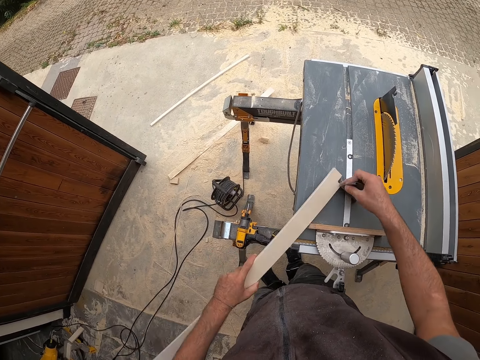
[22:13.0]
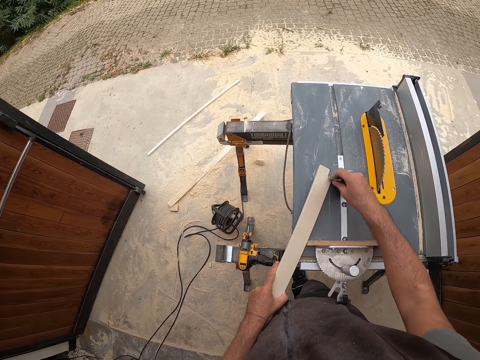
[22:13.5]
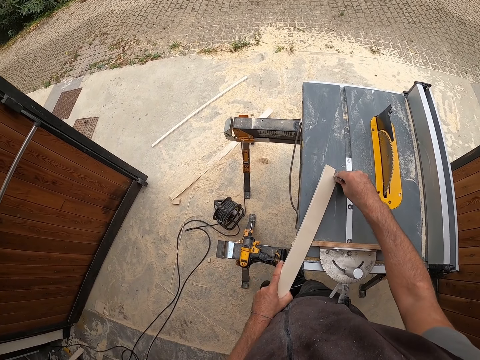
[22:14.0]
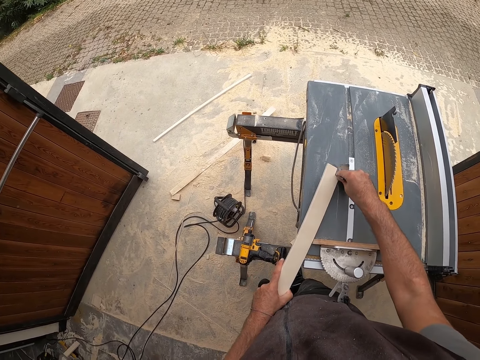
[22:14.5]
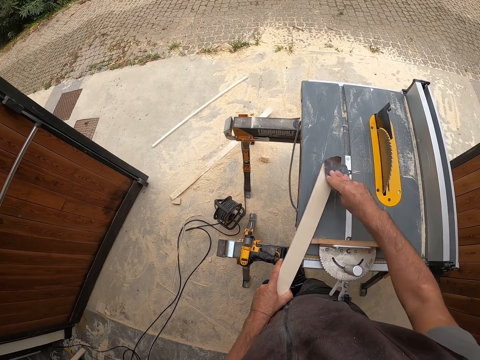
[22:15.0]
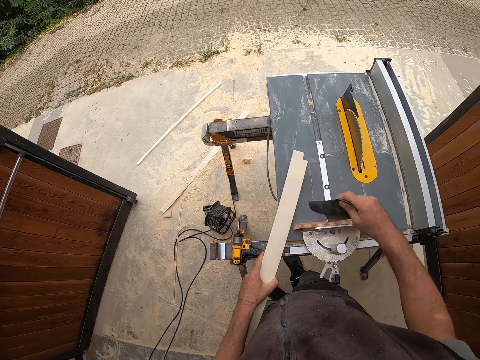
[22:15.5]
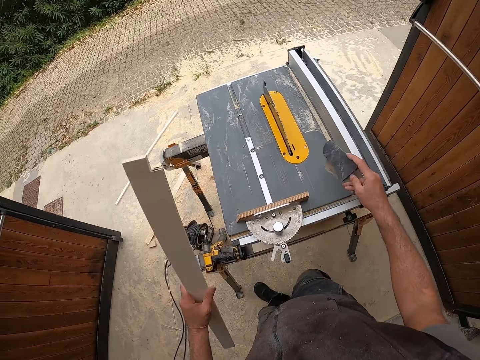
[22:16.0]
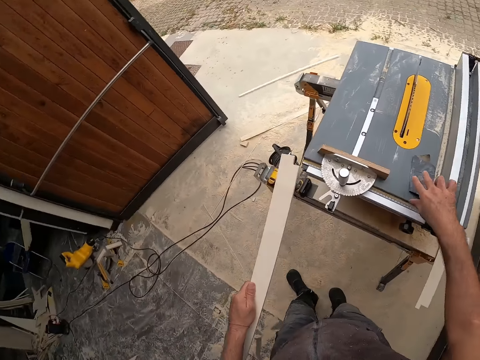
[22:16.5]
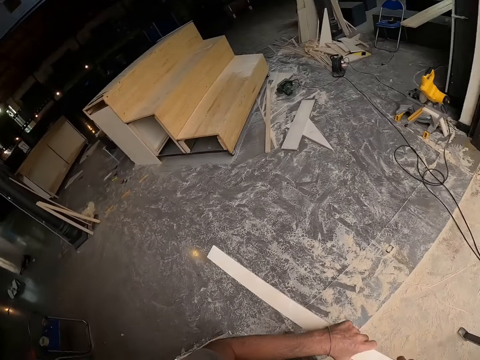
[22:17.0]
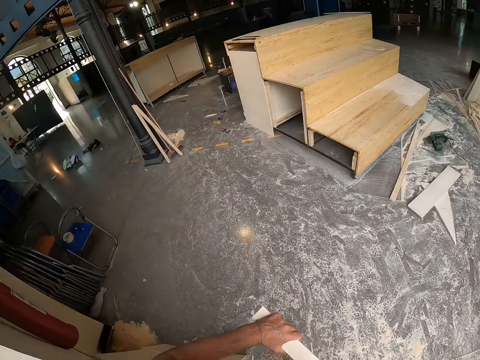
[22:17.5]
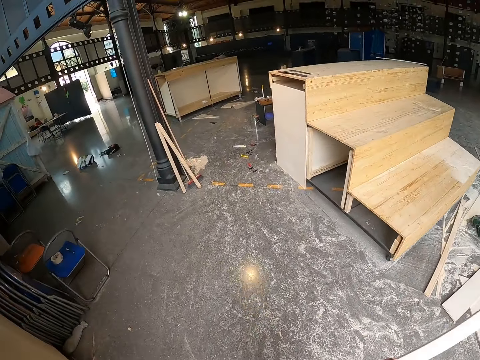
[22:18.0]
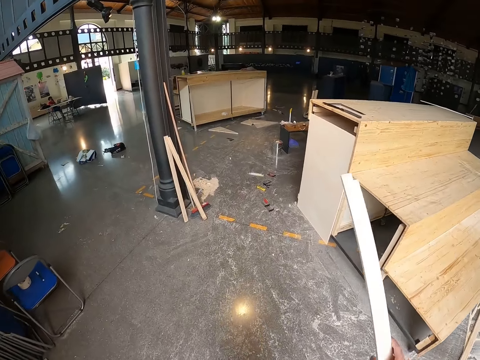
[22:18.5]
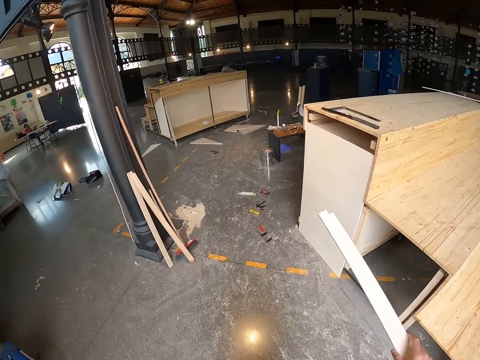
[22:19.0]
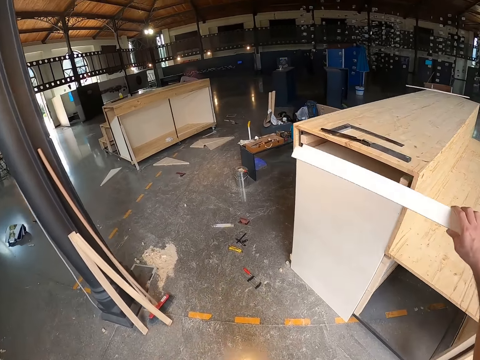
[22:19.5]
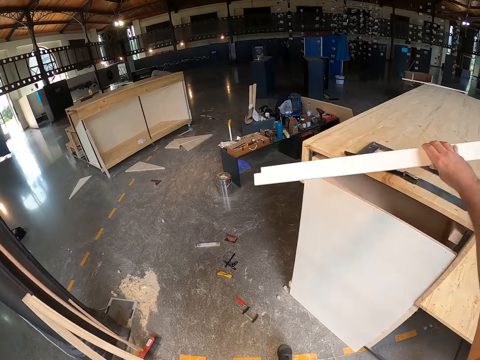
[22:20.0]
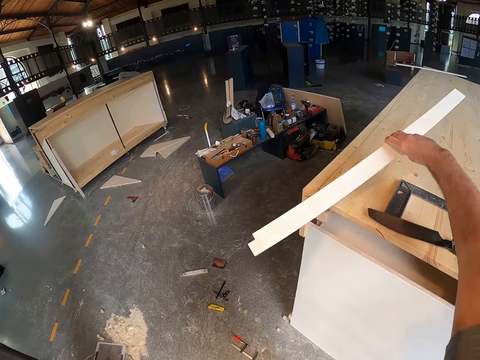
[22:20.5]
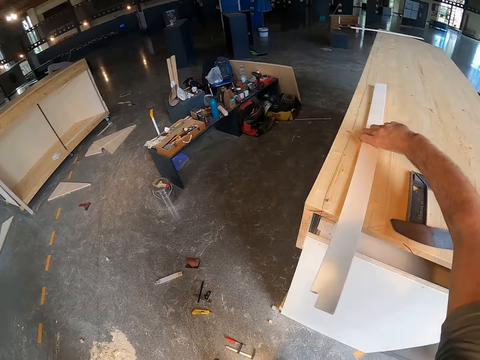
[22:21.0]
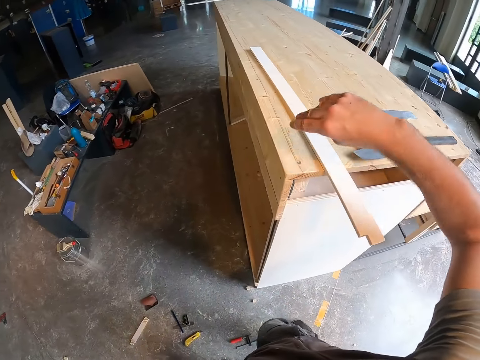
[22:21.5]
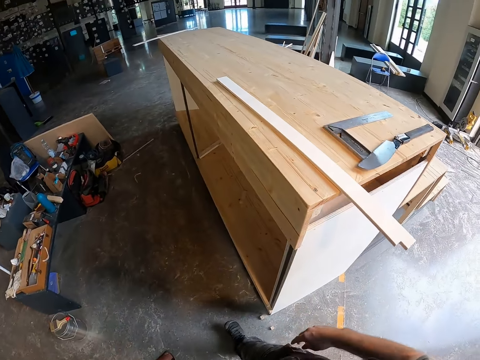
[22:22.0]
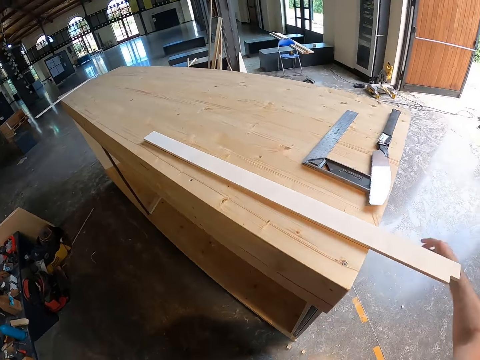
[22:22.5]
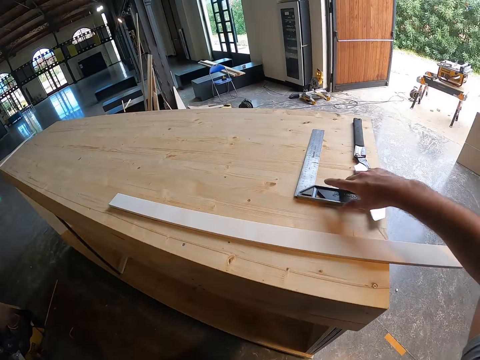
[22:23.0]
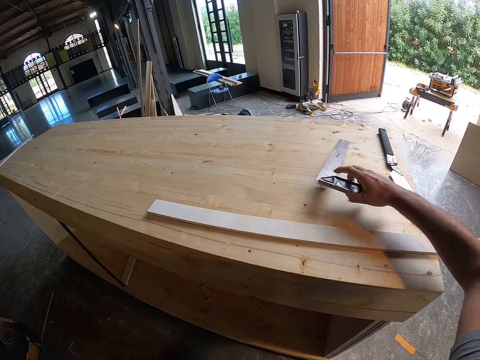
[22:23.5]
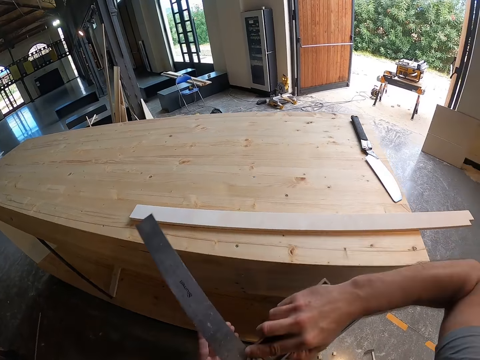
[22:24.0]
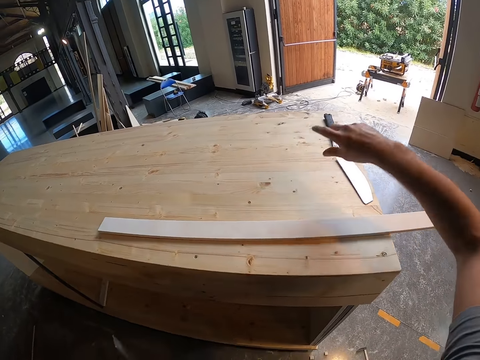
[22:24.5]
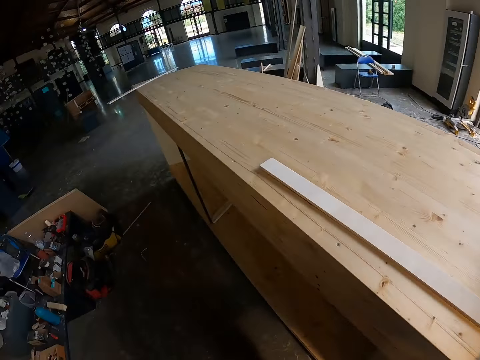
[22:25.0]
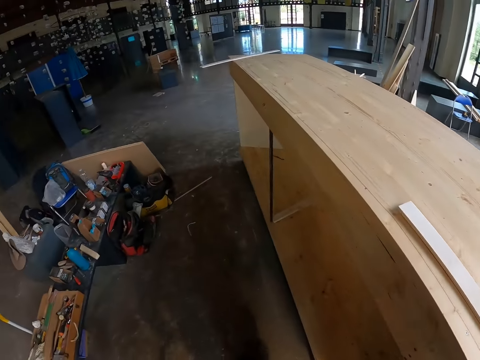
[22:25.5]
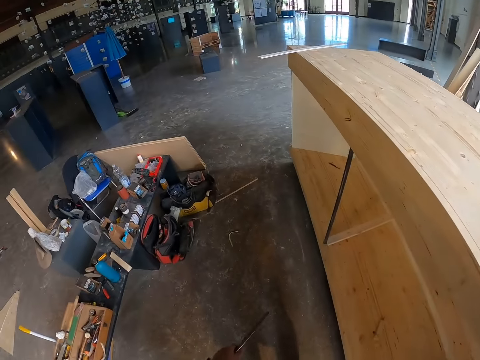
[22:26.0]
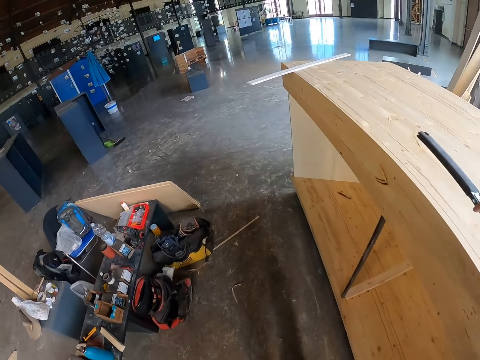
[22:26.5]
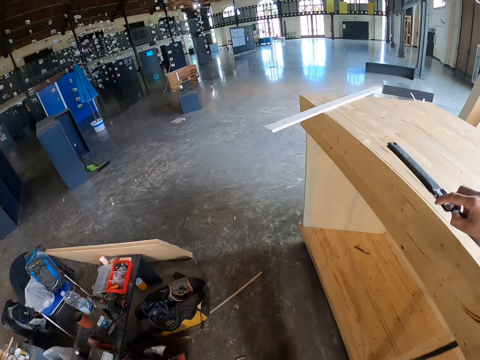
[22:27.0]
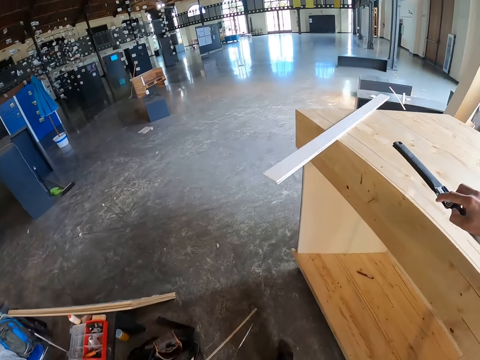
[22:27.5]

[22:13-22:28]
The camera wearer drops the sandpaper on the table saw with his right hand. He walks into the workshop from outside the workshop. He places the piece of wood on the wooden stair platform with his right hand. He walks around the workshop. He picks up an engineer square from the wooden stair platform with his right hand. He passes the engineer square from his right hand to his left hand. He picks up the wood cutter from the wooden stair platform with his right hand. He walks around the workshop.

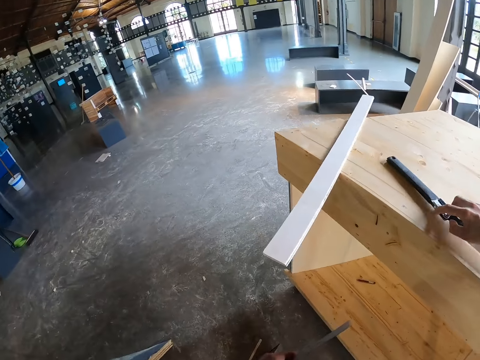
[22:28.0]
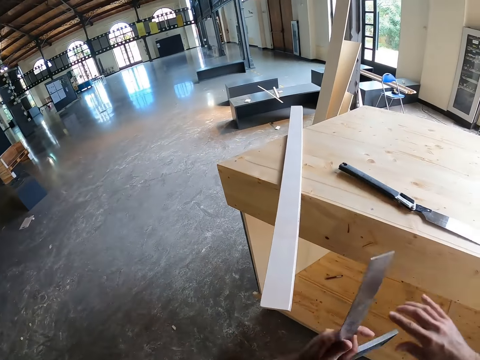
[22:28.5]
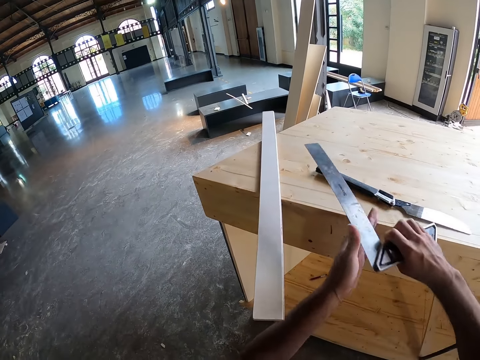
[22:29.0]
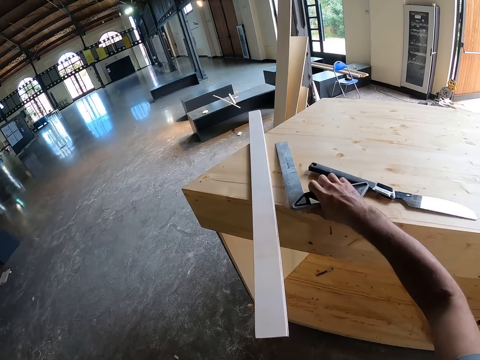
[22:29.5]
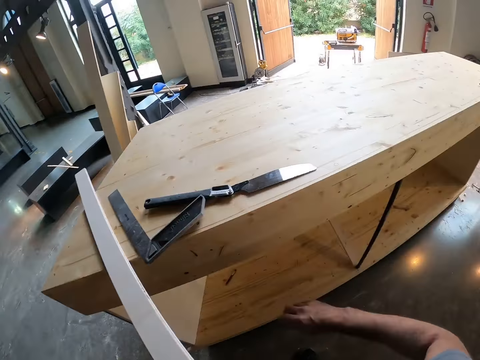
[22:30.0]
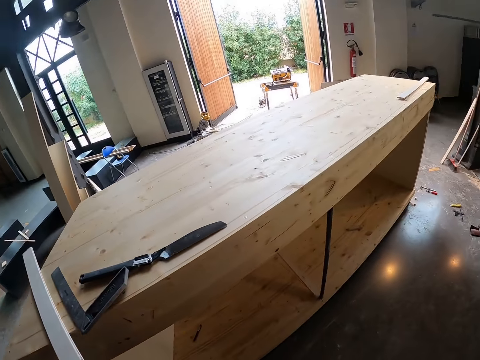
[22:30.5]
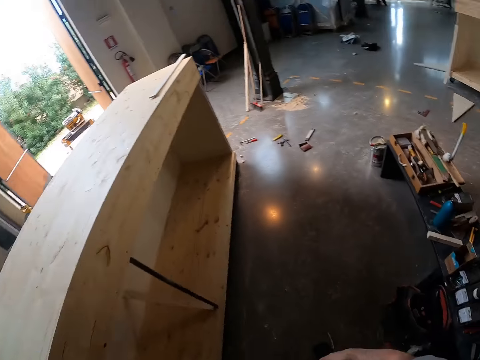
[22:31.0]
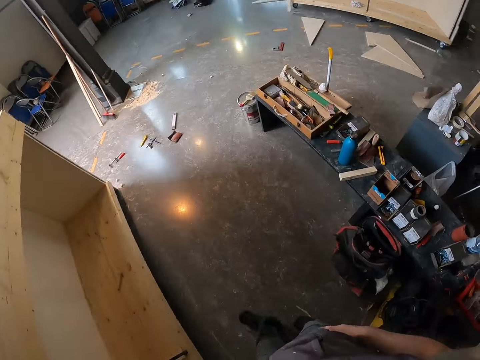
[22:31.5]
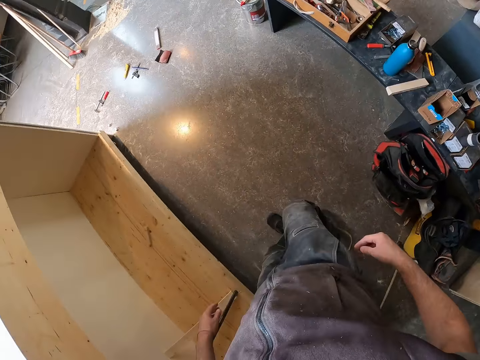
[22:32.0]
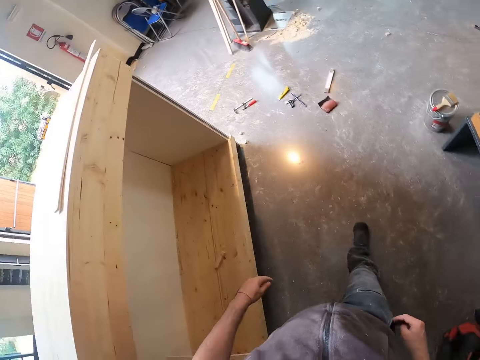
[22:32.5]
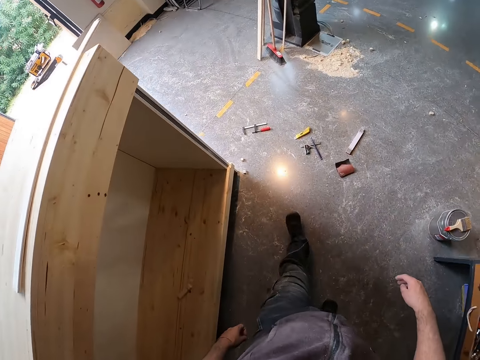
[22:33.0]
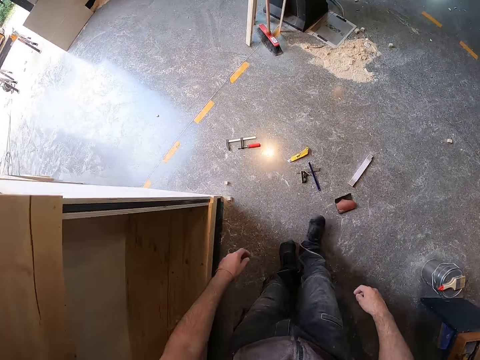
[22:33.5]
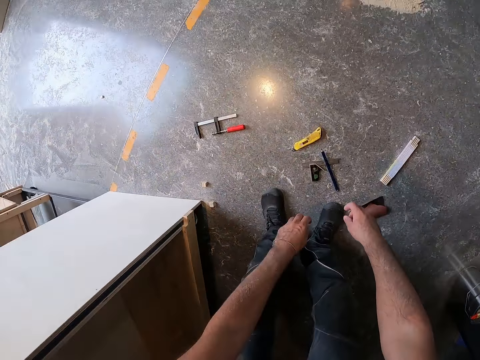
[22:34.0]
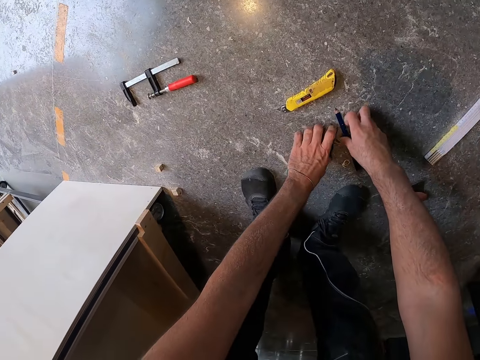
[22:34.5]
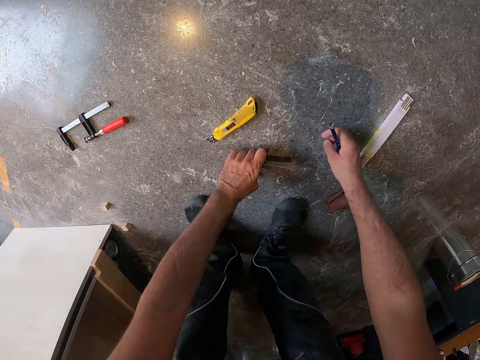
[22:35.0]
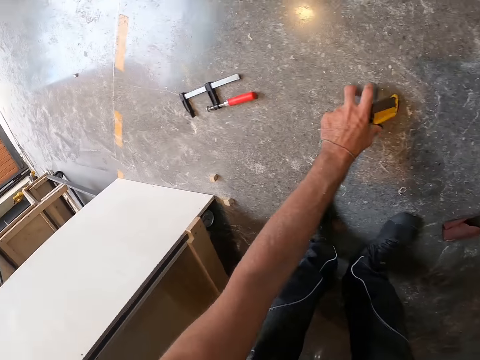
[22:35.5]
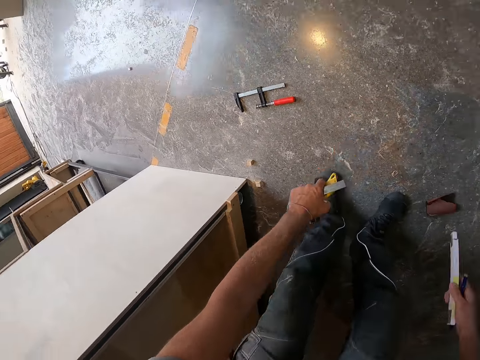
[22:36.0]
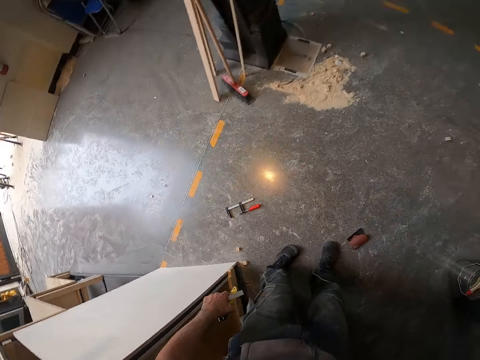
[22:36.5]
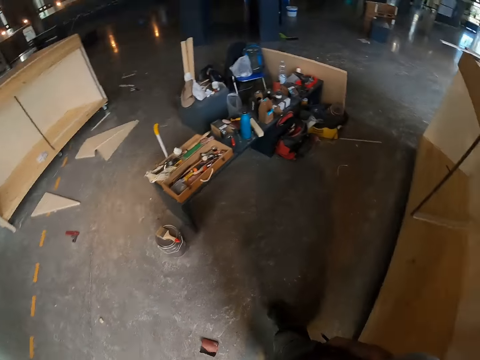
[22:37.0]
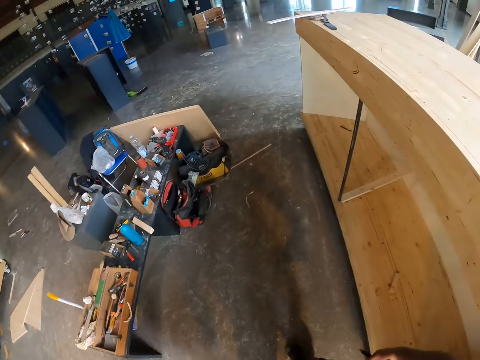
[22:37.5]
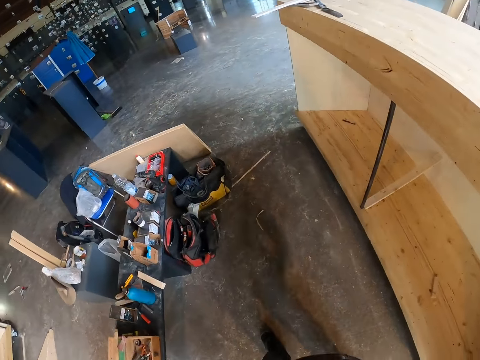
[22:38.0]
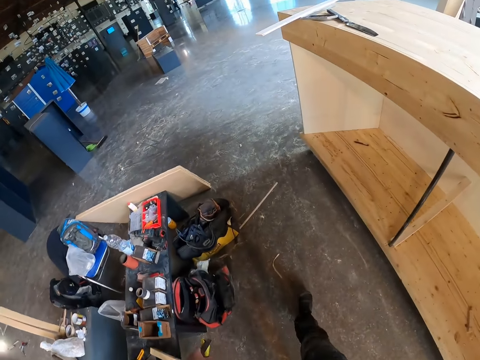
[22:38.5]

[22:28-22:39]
The camera wearer places the wood cutter on the wooden stair platform with his right hand. He passes the engineer square from his left hand to his right hand. He places the engineer square on the wooden stair platform with his right hand. He looks around the workshop. He walks around the workshop. He picks up the combination square angle ruler with bubble level from the floor with his left hand. He picks up the pencil from the floor with his right hand. He picks up a snap off knife from the floor with his left hand. He walks around the workshop.
